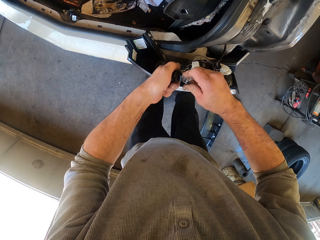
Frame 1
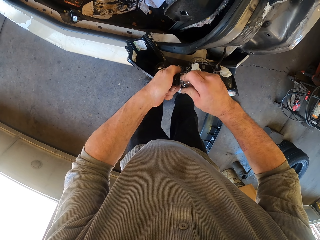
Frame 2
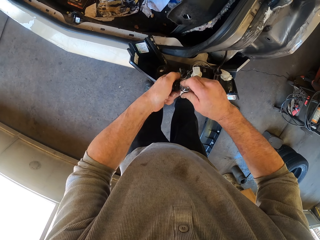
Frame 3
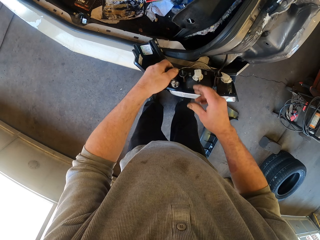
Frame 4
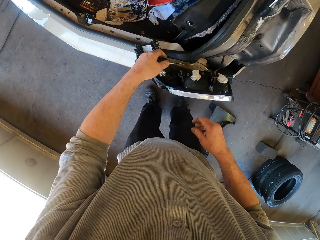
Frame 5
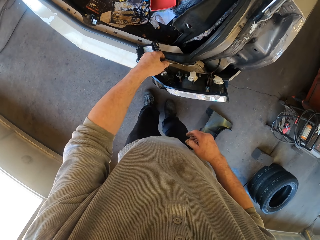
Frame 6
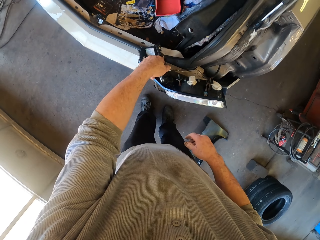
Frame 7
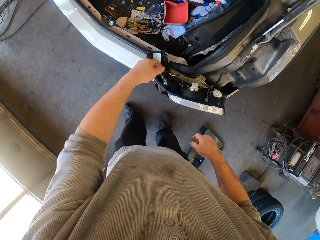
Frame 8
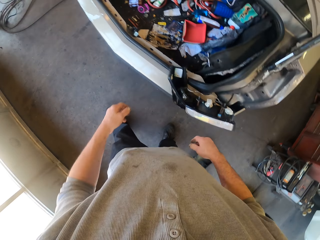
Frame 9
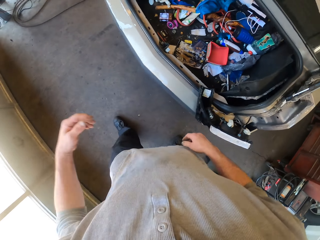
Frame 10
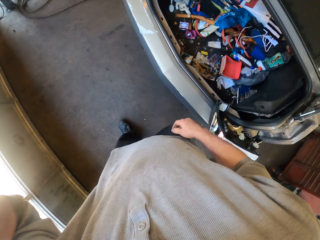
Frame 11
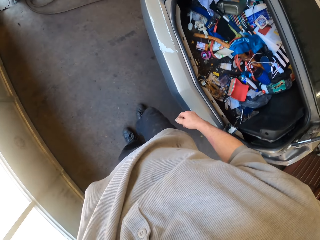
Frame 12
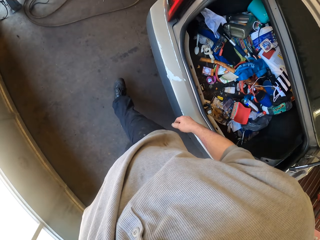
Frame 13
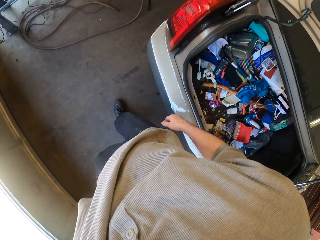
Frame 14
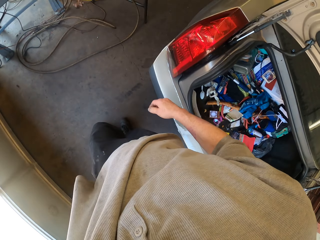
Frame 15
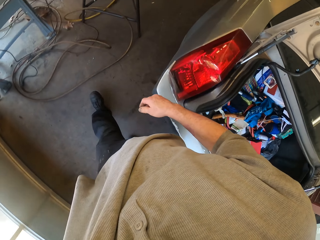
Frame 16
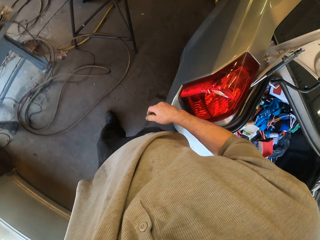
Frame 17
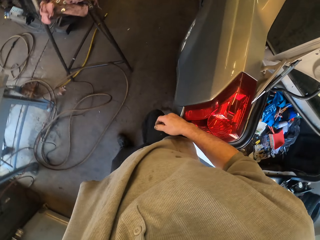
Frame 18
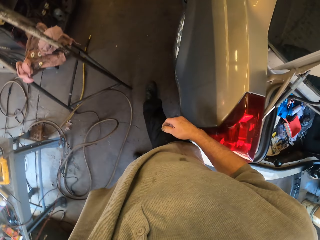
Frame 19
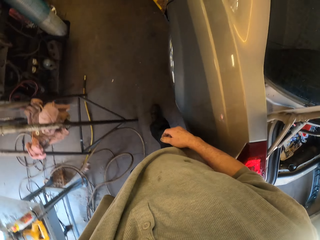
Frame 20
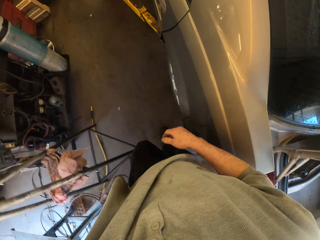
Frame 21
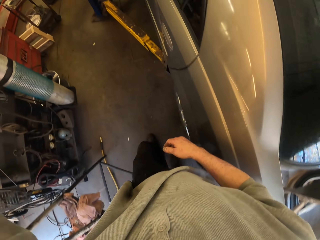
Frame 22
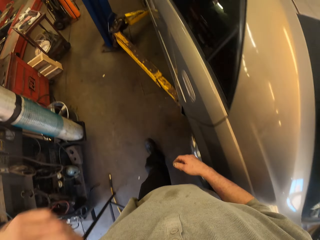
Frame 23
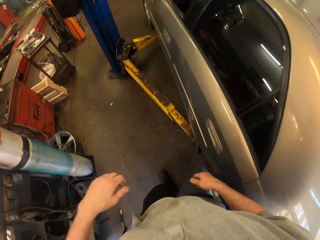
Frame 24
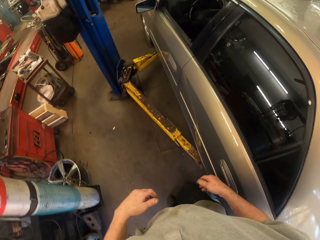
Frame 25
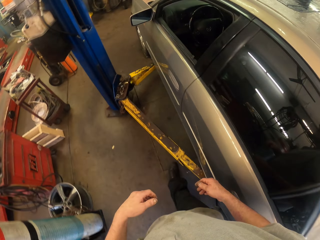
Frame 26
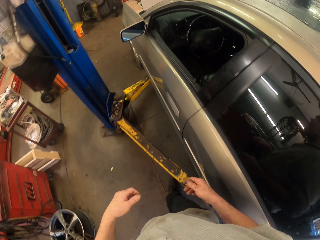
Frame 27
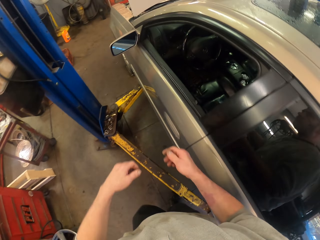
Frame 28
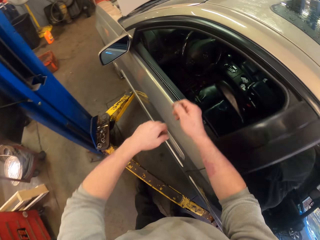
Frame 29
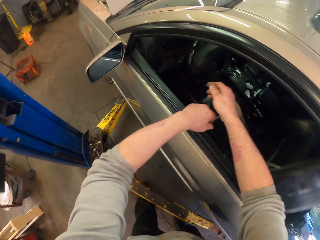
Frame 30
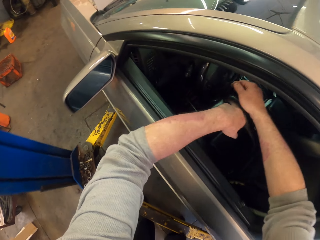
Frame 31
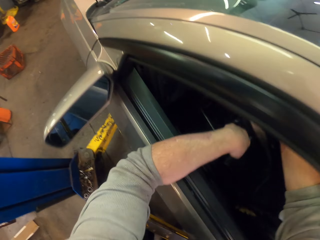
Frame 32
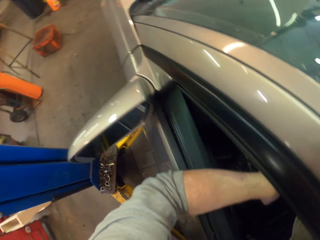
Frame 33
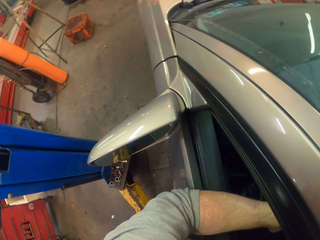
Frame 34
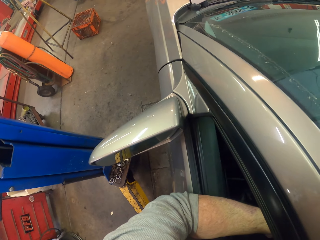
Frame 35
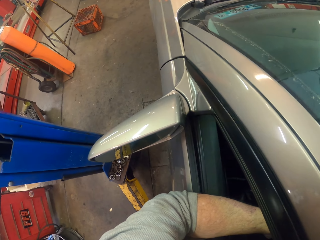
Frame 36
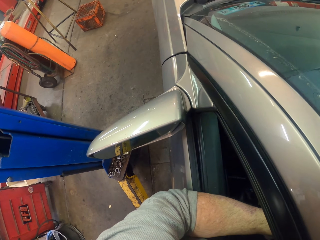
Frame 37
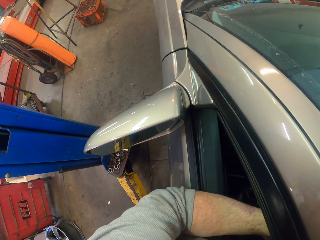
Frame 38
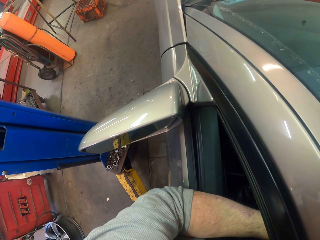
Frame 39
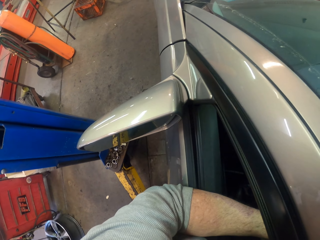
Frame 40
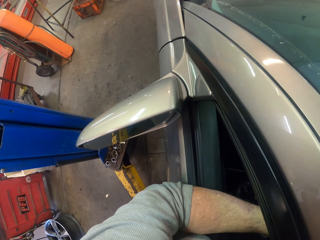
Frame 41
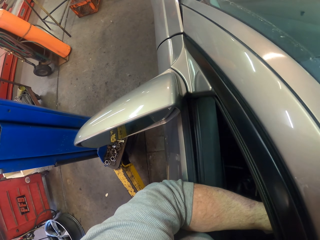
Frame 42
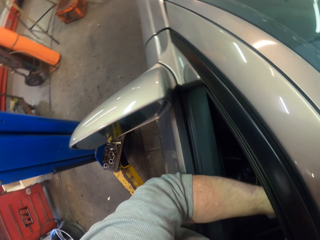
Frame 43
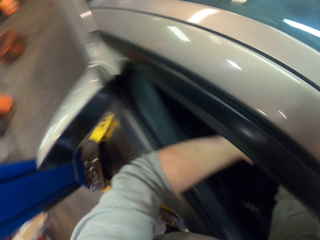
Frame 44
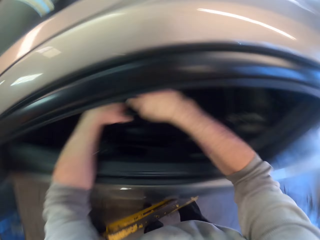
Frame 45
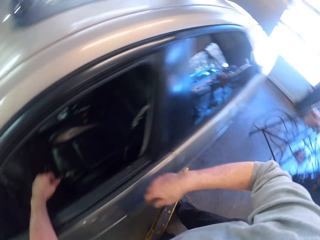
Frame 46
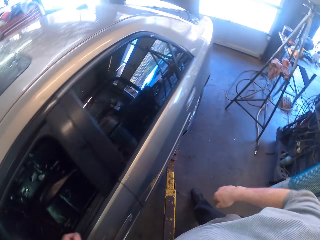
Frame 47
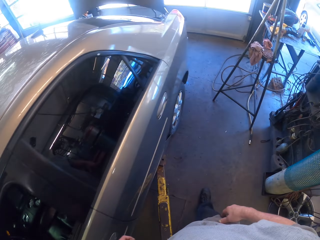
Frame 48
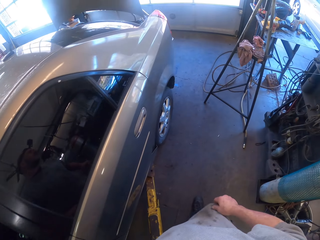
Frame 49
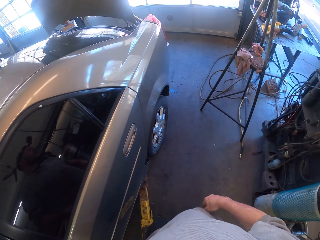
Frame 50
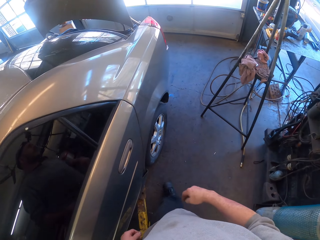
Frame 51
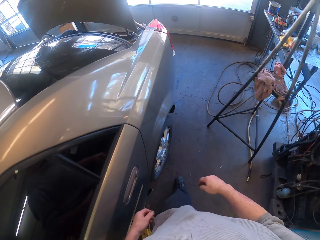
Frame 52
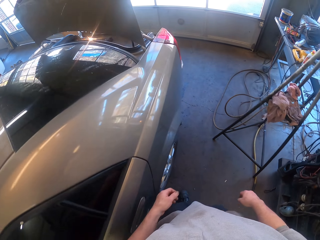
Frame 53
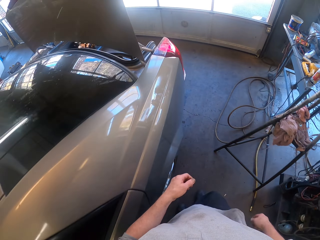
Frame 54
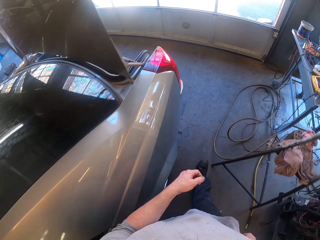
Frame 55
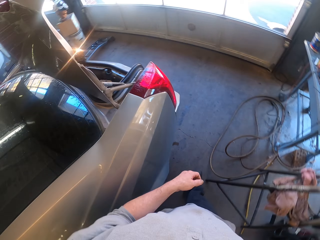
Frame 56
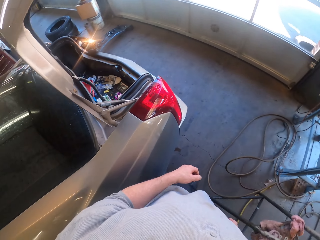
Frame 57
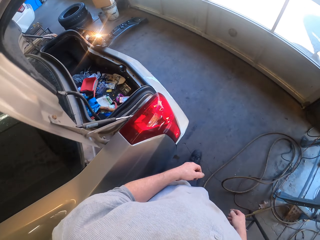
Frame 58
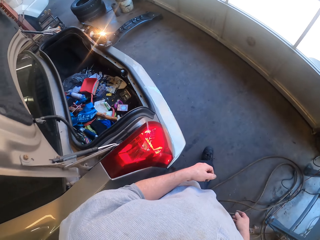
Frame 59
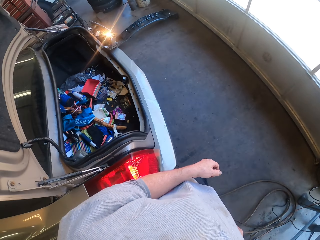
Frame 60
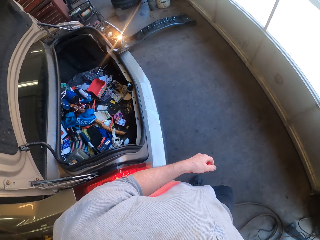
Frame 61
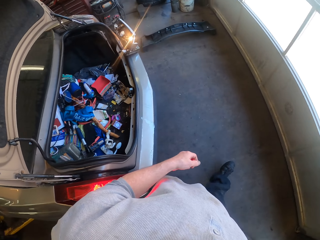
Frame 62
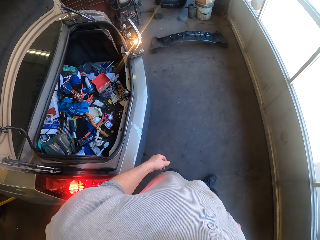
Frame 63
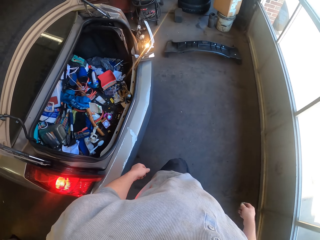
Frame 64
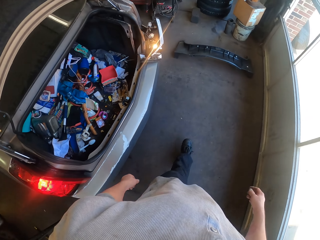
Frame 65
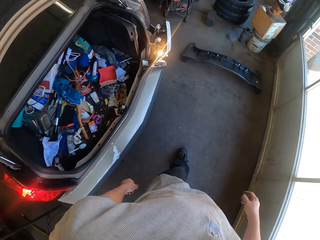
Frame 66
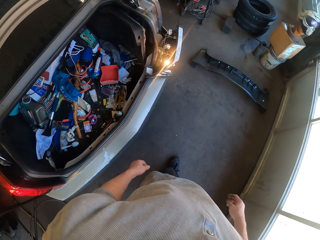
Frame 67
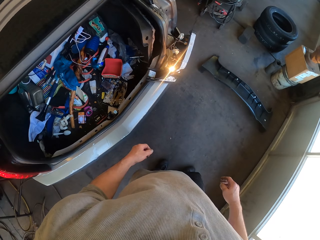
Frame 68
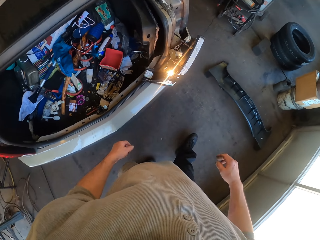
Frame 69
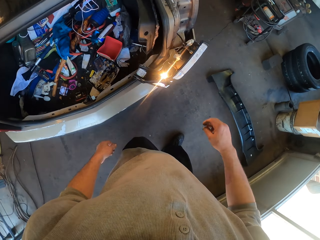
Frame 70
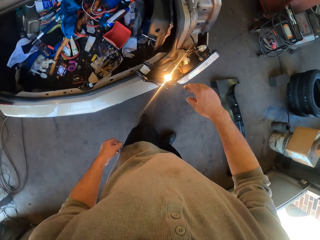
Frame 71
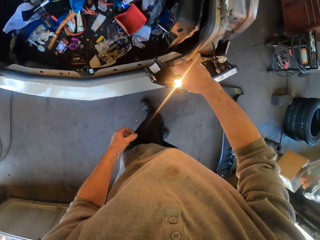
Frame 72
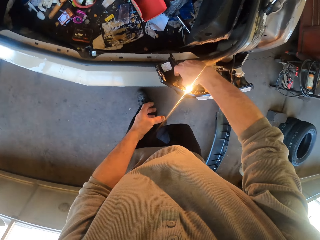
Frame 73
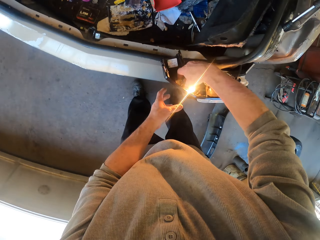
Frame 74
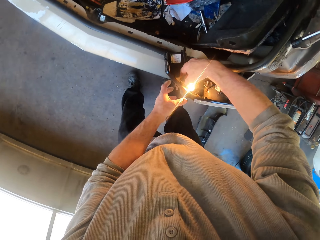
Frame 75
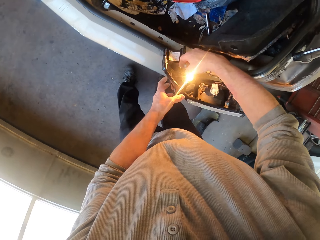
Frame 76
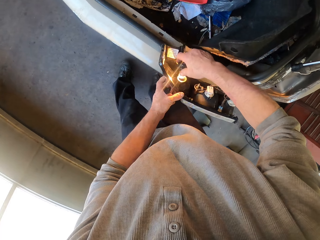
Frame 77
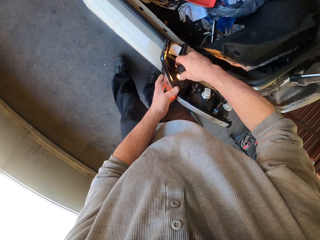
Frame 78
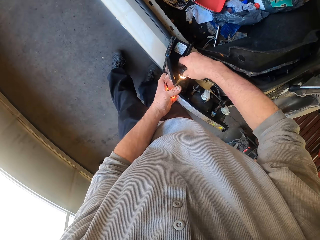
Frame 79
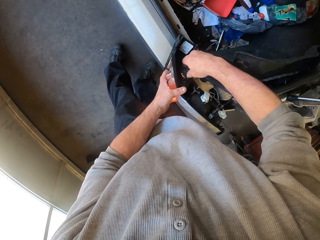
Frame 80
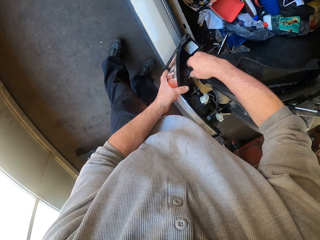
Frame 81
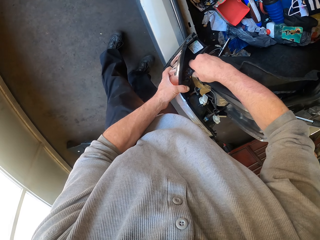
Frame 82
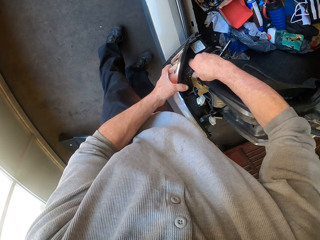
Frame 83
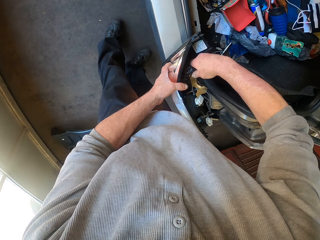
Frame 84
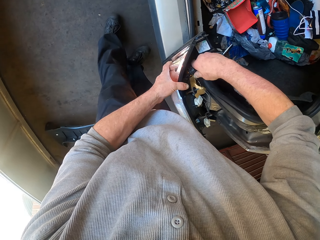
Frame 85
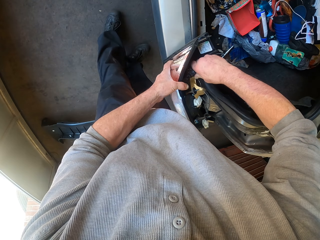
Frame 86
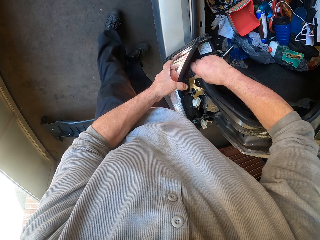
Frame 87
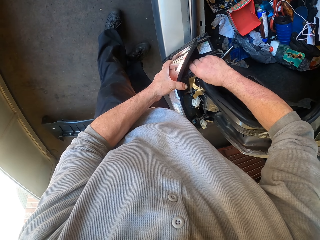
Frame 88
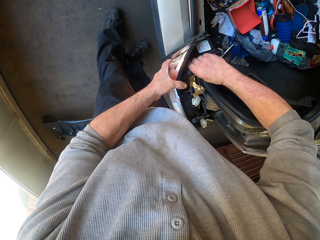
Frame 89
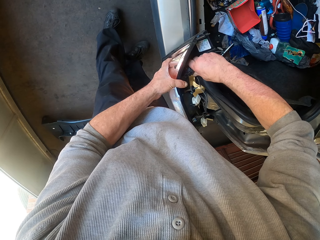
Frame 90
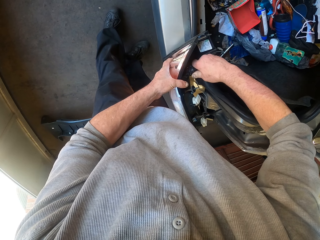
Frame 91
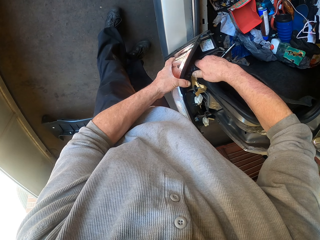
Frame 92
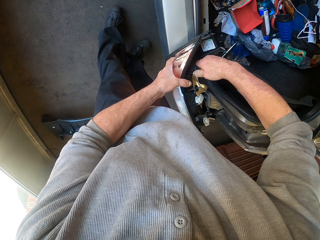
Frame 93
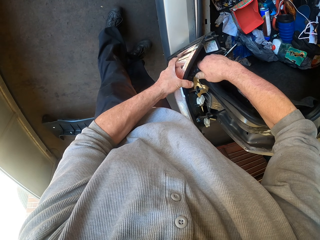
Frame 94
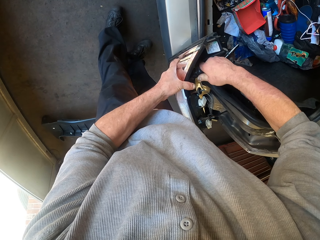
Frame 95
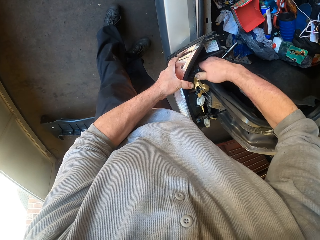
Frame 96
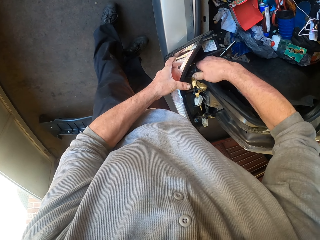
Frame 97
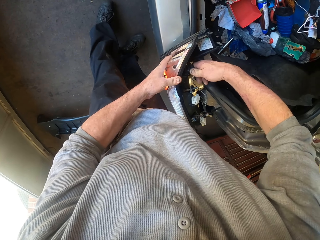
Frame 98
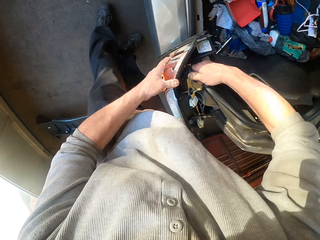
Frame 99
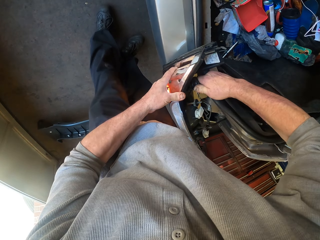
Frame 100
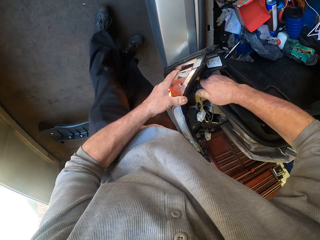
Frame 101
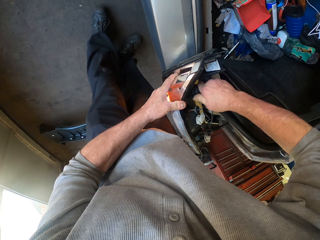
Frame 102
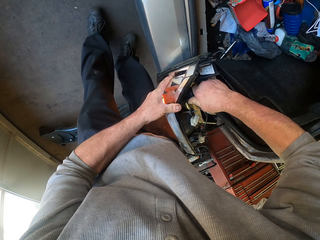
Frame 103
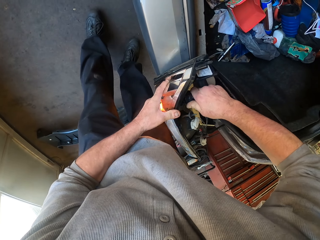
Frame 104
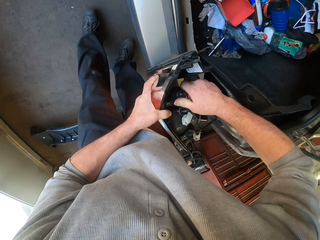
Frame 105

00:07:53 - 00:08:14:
The camera wearer puts the bulb on the car lamp. They walk around the car. They walk in the workshop. They touch something in the car. They lean against the window of the car. They walk around the car. They walk towards the car. They fix the brake light. They cover the bulb.
